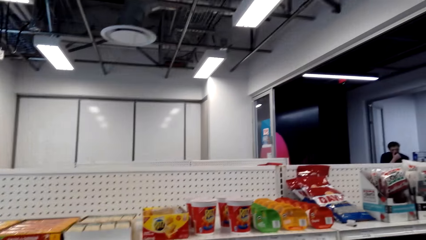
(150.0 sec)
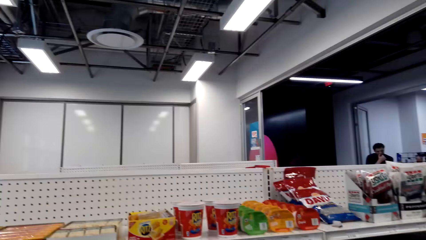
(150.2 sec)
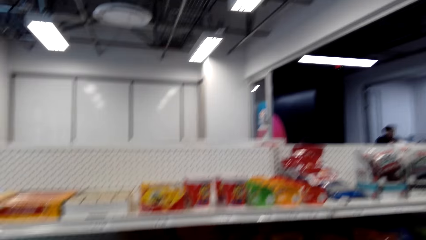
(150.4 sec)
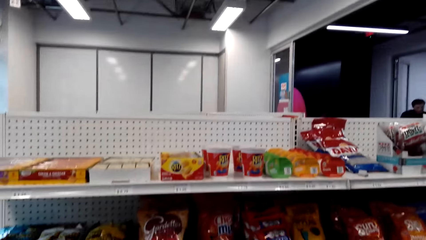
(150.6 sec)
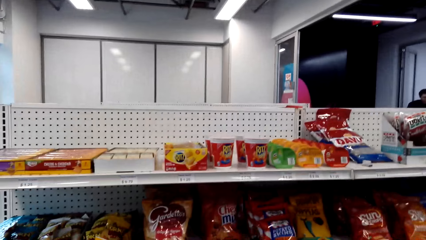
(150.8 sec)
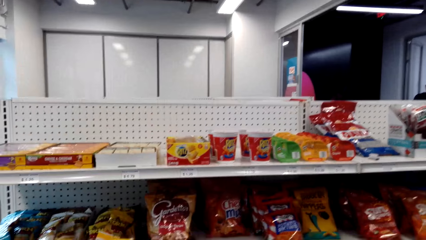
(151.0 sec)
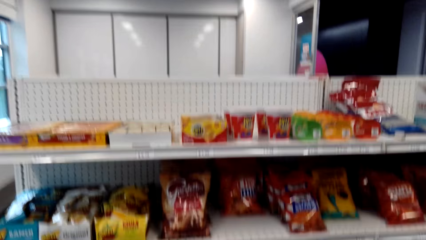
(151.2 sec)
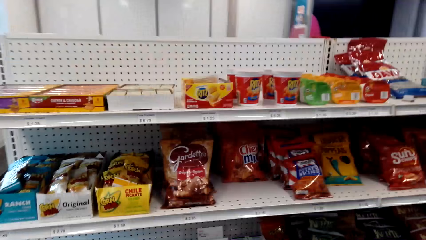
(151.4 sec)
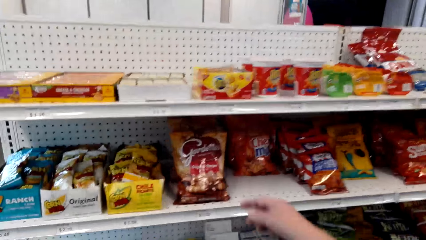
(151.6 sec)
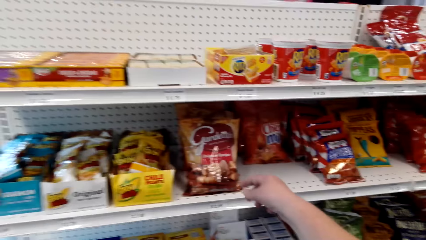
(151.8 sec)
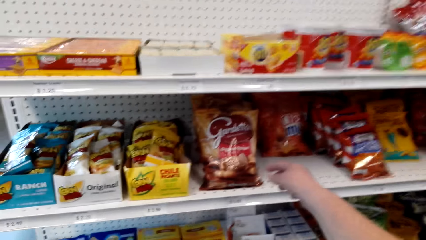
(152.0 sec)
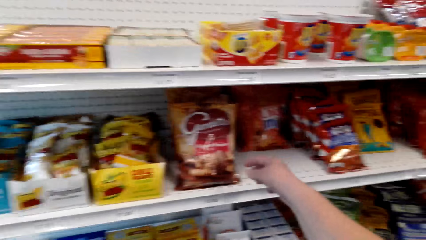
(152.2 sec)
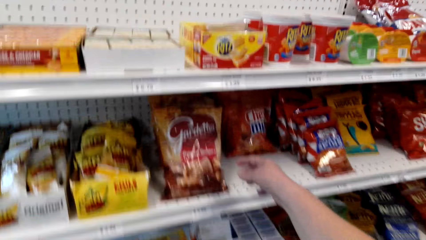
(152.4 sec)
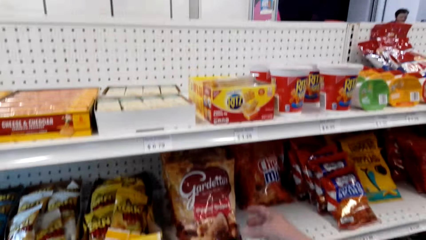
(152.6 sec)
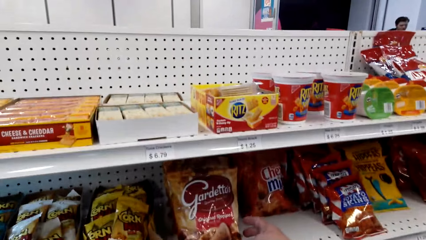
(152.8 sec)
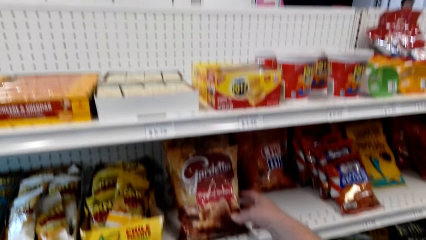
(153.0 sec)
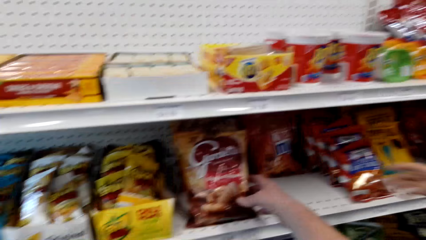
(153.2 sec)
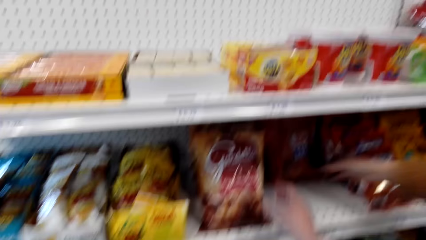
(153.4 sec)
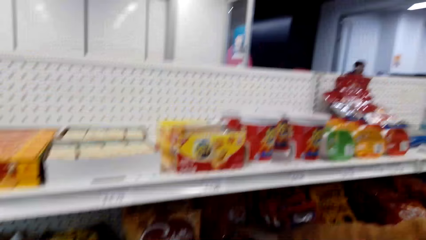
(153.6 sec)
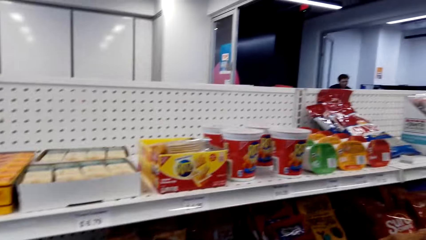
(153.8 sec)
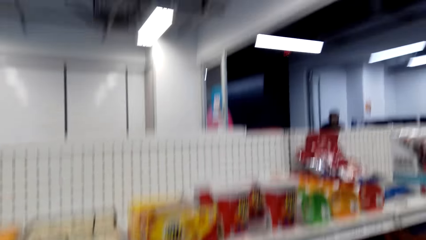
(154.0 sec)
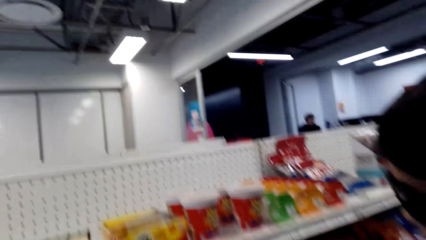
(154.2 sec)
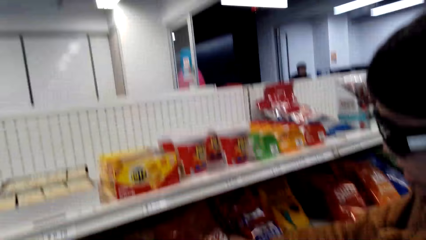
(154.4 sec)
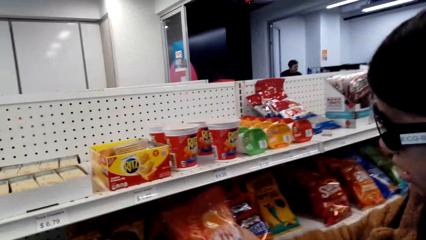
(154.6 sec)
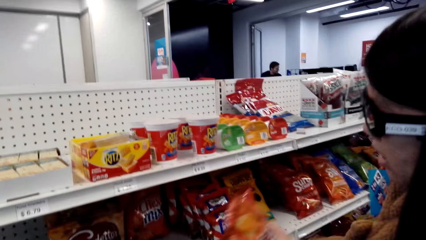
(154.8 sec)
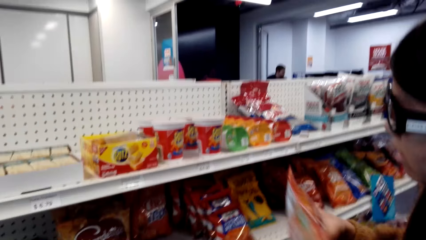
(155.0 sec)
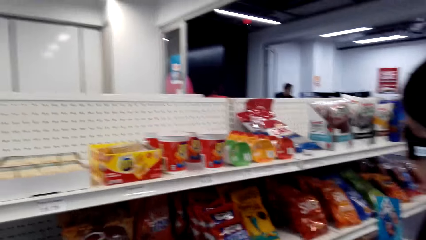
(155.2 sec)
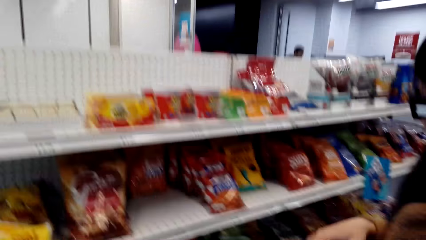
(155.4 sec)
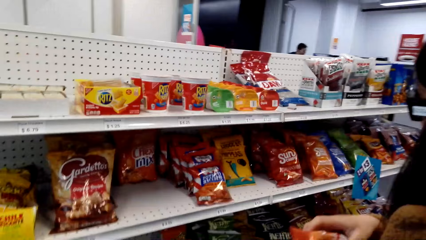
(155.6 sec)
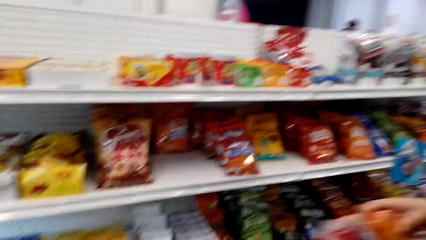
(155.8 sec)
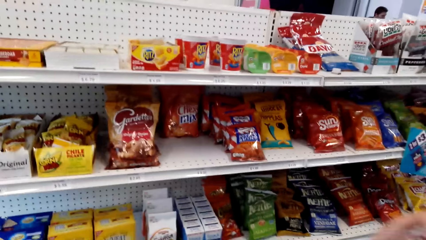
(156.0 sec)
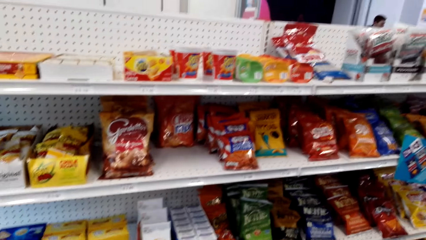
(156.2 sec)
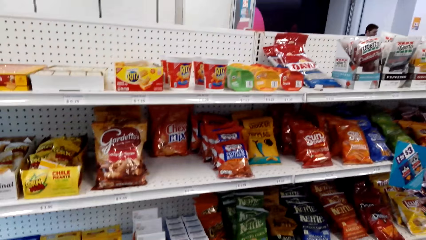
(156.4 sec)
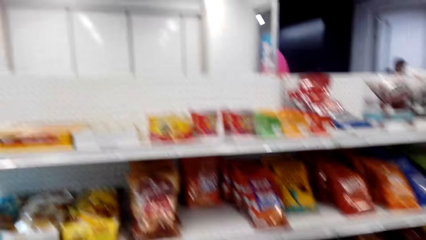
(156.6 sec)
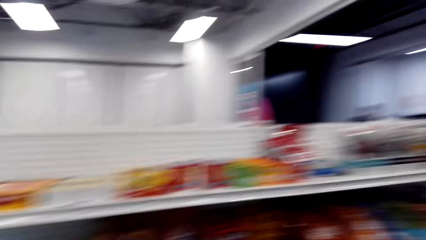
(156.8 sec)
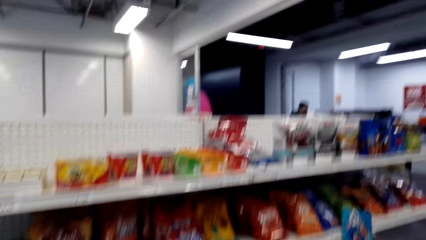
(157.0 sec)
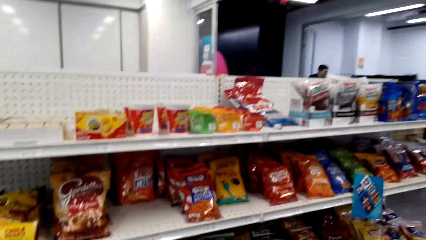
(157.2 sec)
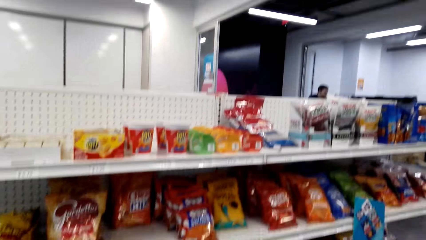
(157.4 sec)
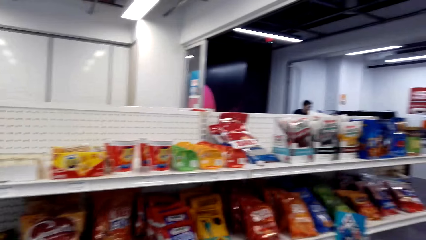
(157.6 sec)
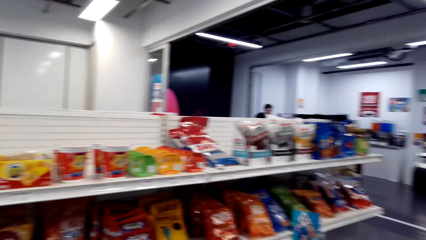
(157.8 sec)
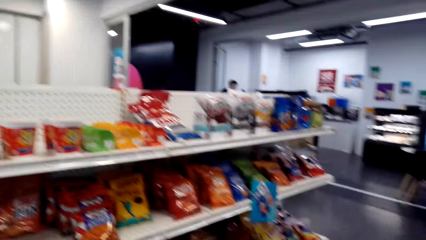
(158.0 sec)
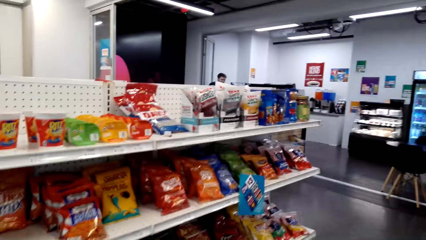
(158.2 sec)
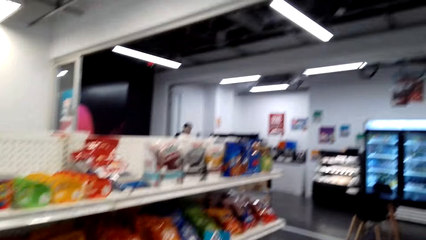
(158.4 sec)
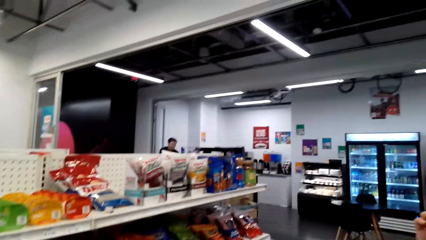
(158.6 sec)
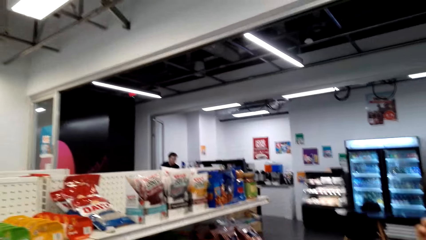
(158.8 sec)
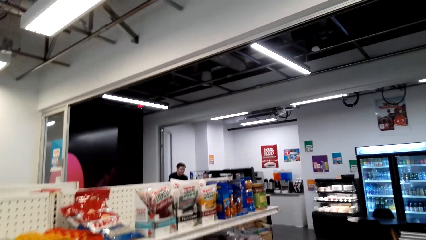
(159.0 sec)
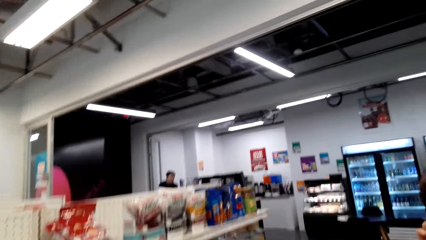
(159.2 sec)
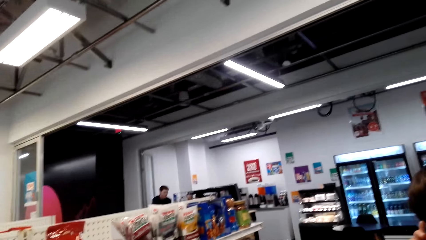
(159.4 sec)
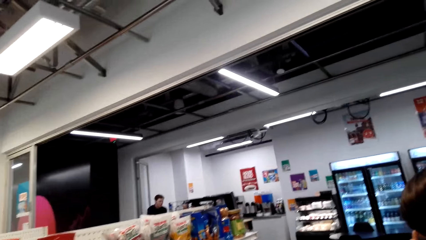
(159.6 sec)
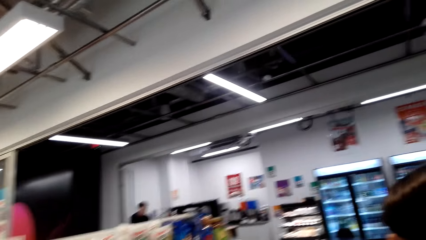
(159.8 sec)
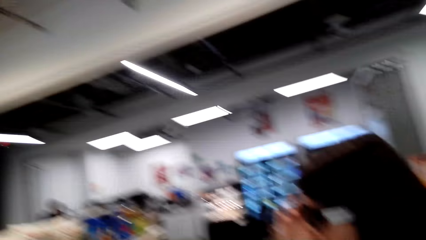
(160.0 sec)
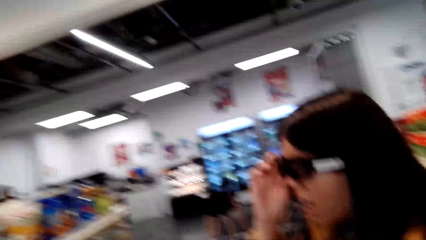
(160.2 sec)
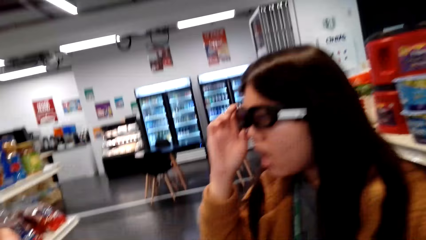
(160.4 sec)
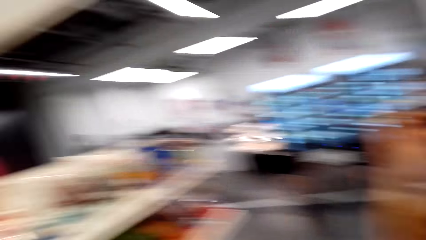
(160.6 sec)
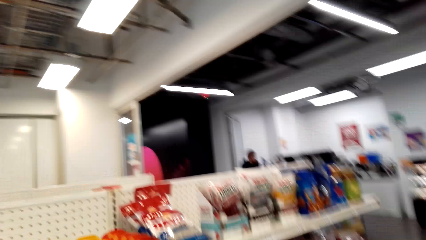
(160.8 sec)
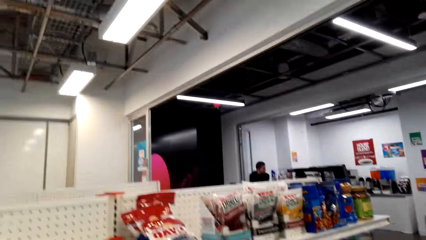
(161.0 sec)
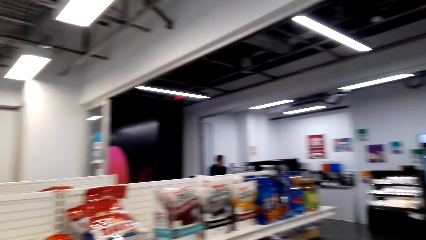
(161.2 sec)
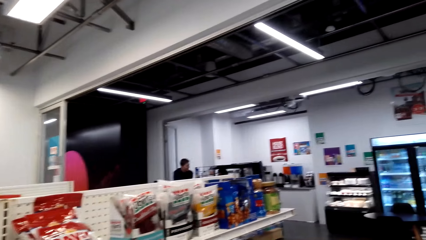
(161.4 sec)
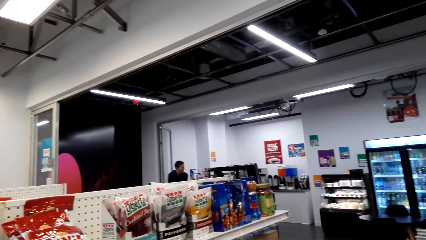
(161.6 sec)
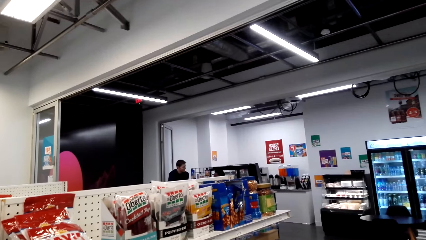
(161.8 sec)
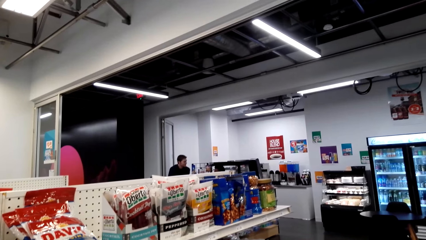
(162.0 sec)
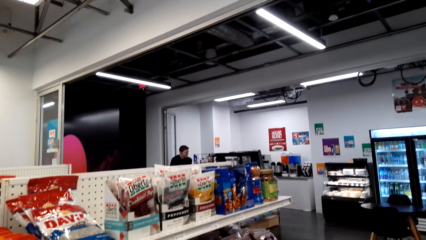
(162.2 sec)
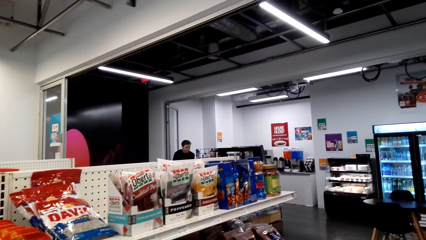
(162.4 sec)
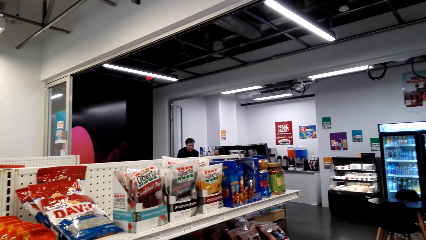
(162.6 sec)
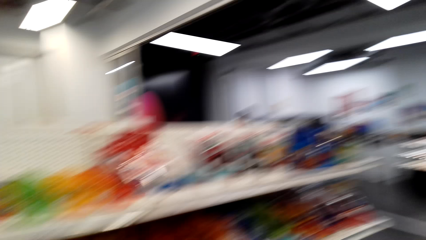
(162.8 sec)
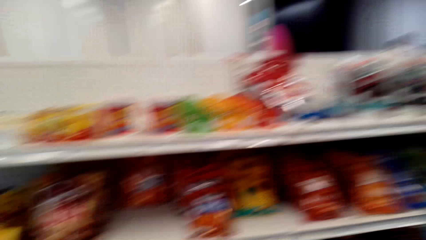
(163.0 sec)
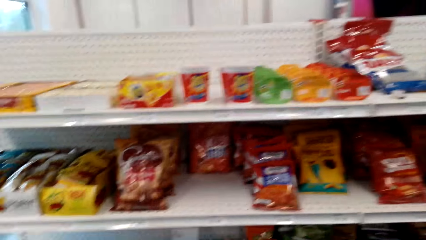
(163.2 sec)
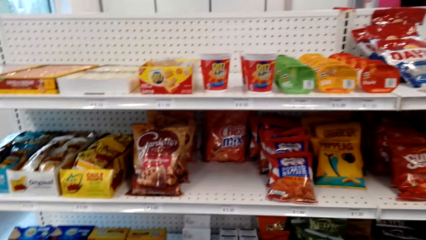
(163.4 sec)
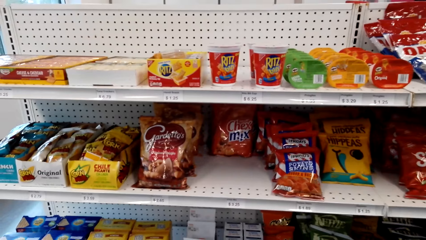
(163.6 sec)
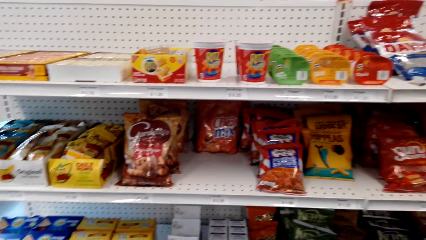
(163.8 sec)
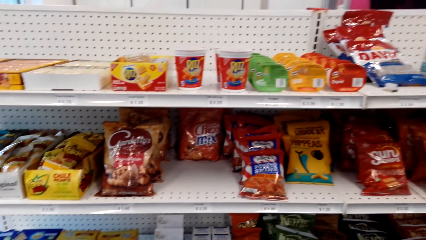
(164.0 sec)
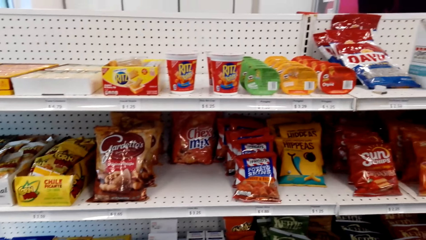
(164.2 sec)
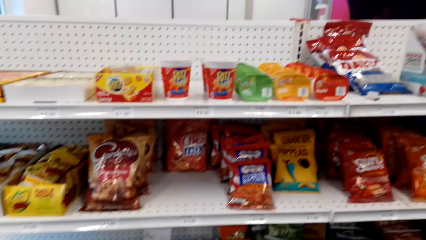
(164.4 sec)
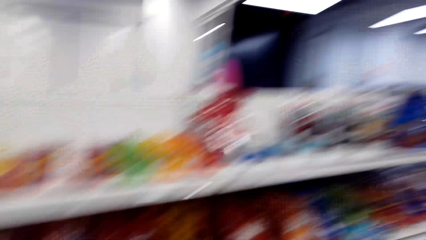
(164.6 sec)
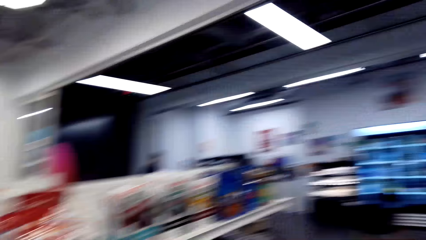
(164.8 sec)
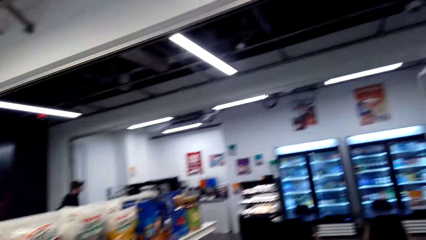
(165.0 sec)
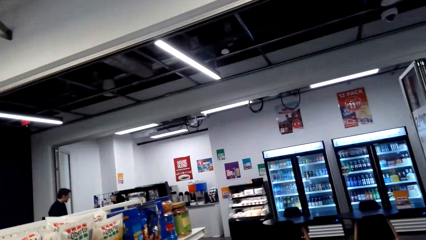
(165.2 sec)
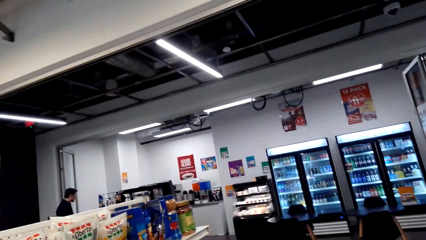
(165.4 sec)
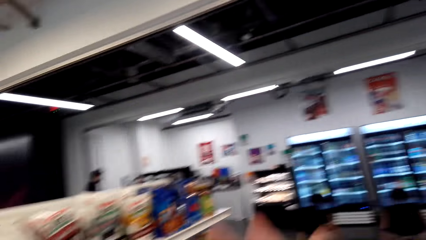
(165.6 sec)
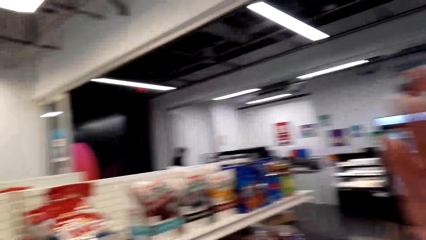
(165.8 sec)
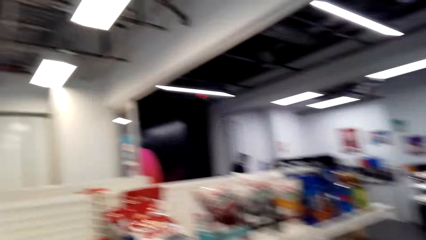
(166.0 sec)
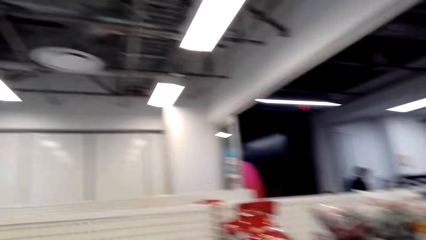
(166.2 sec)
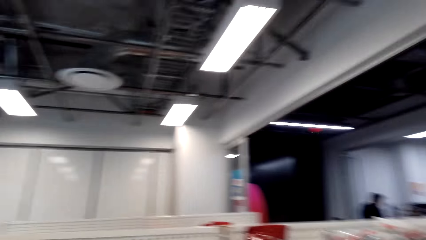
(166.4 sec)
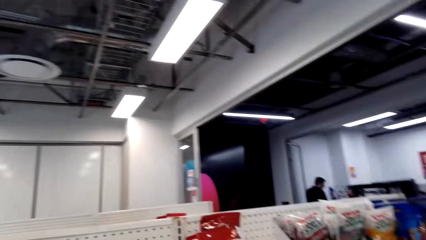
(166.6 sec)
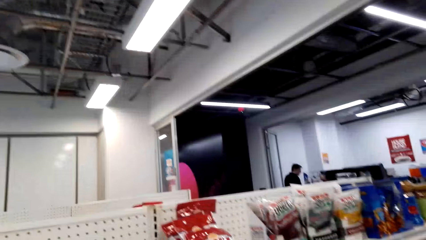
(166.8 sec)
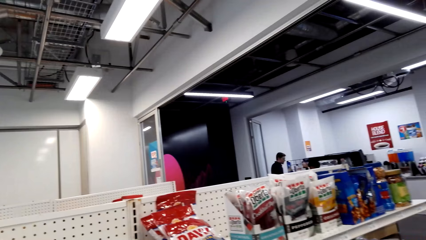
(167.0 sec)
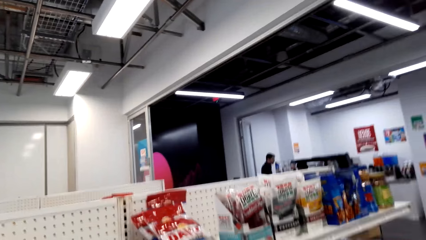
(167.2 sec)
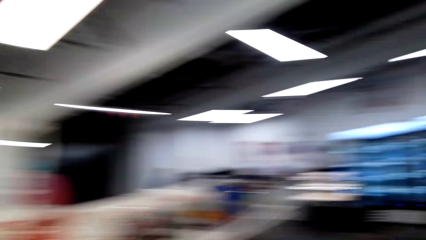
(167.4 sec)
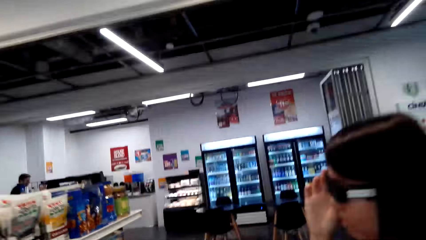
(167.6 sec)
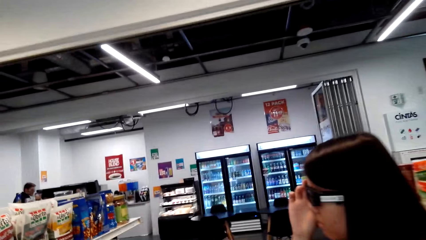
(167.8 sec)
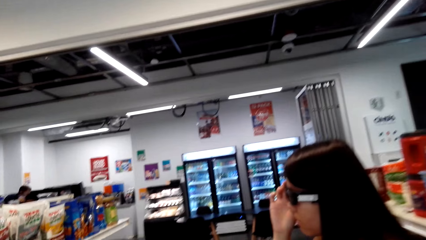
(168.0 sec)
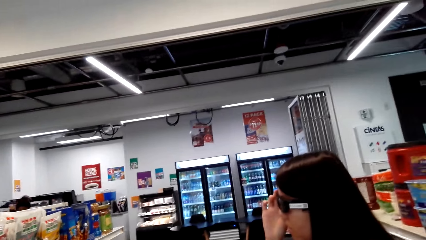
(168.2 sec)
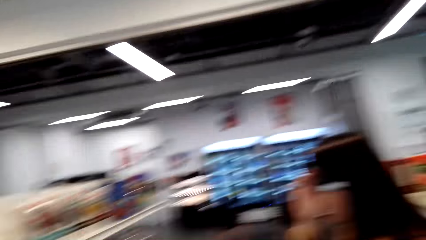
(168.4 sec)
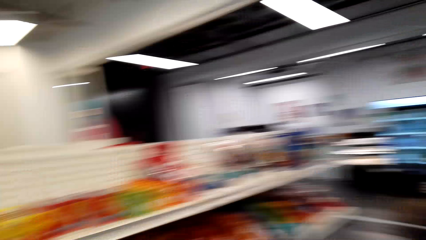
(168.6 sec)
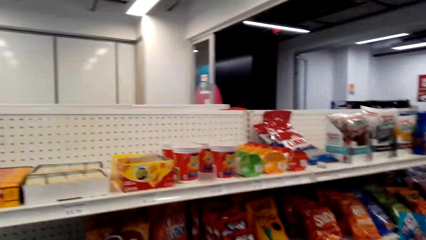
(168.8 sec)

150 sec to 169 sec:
The camera wearer picks snacks from the shelf. They touch something. A lady touches something. The camera wearer talks with the lady. They talk with the lady again. The lady looks around. The lady looks around again. The camera wearer talks with the lady, looks around, and talks with the lady.
